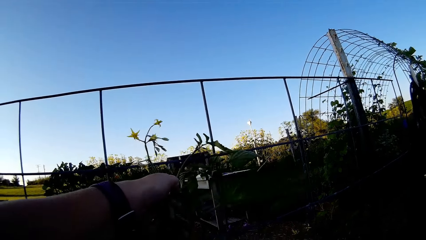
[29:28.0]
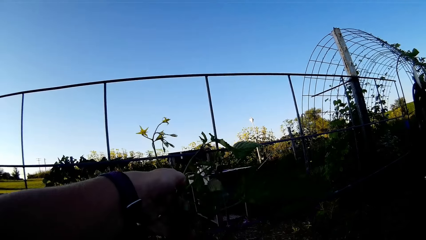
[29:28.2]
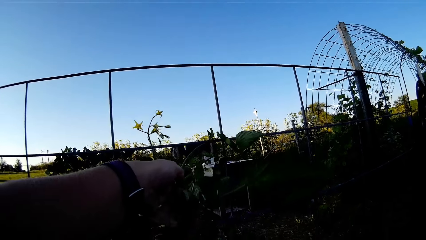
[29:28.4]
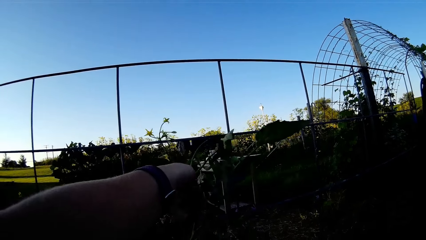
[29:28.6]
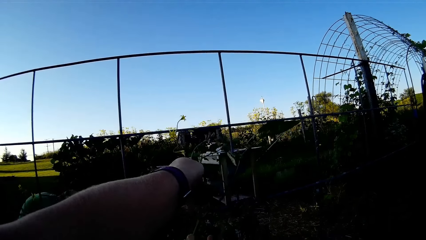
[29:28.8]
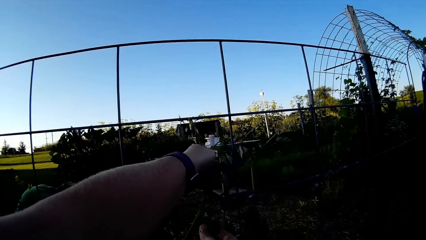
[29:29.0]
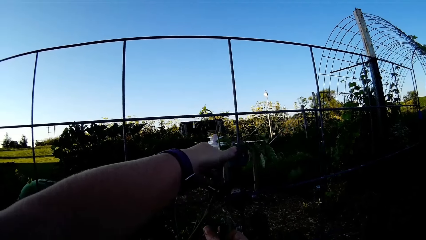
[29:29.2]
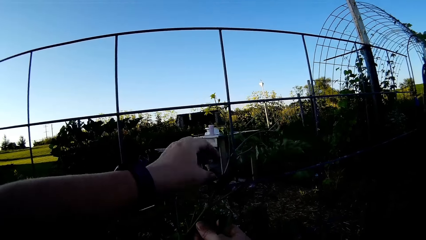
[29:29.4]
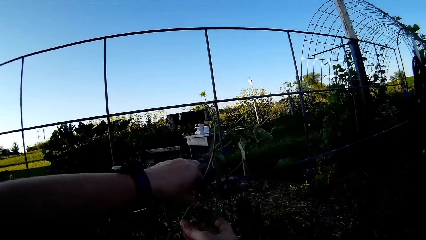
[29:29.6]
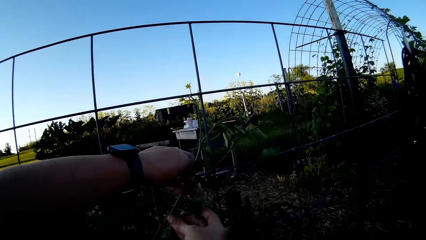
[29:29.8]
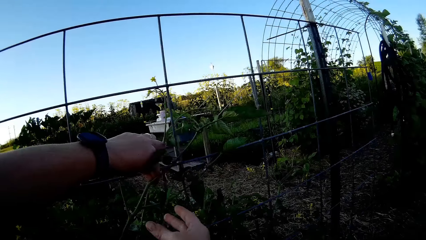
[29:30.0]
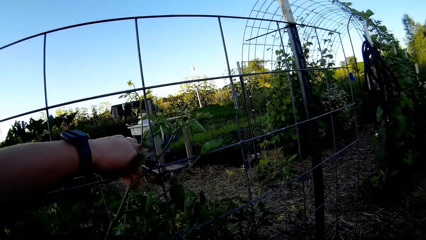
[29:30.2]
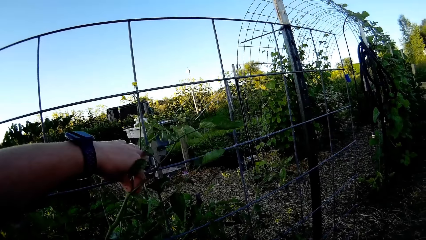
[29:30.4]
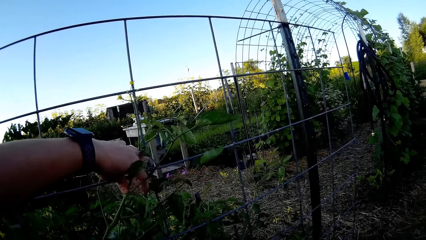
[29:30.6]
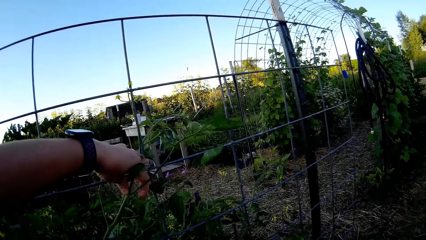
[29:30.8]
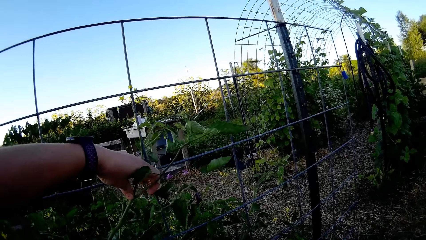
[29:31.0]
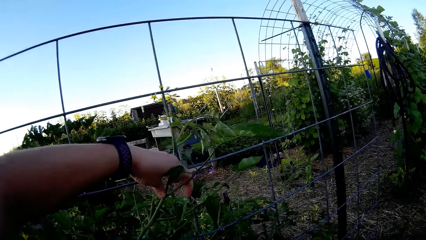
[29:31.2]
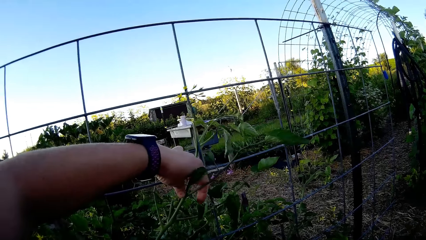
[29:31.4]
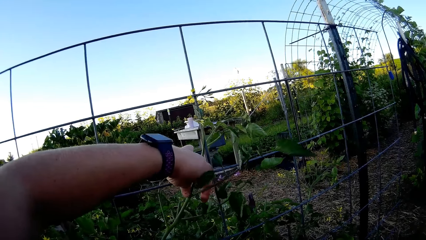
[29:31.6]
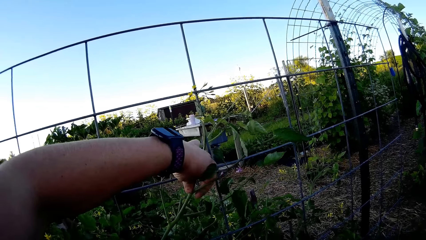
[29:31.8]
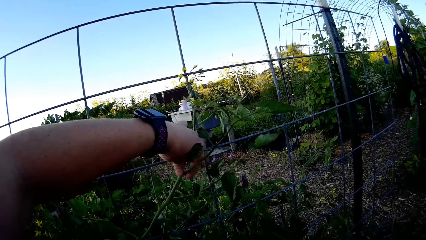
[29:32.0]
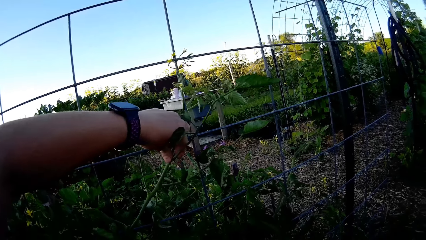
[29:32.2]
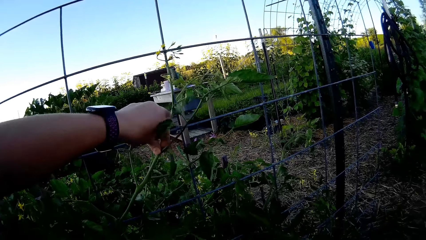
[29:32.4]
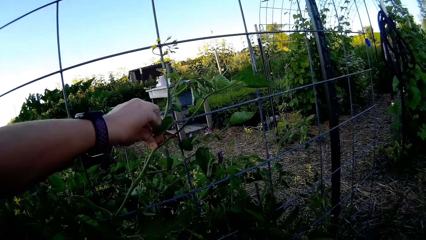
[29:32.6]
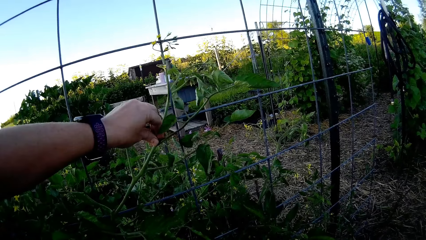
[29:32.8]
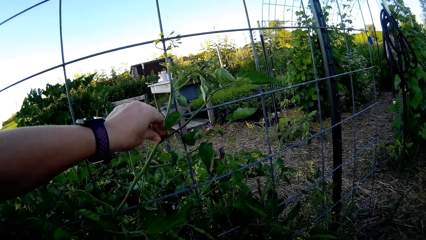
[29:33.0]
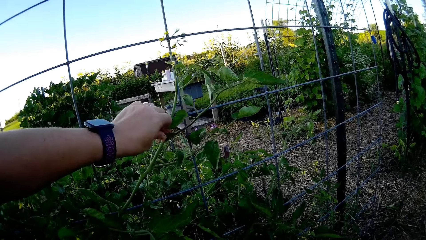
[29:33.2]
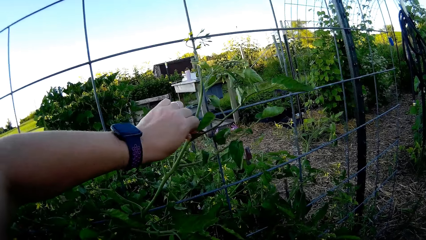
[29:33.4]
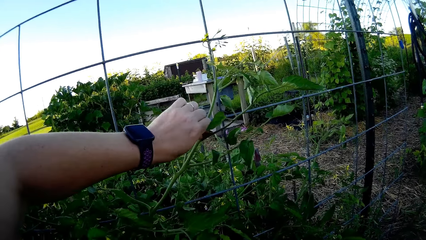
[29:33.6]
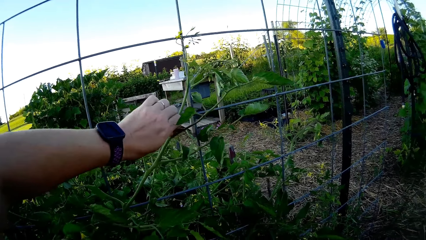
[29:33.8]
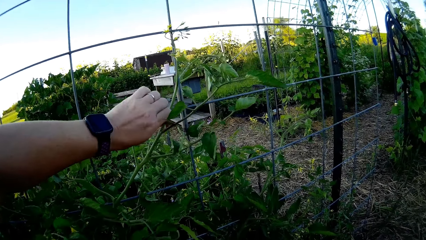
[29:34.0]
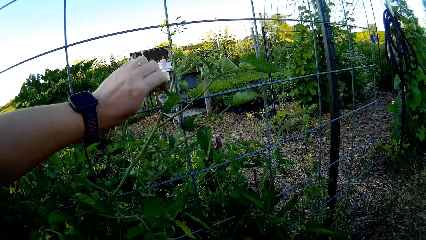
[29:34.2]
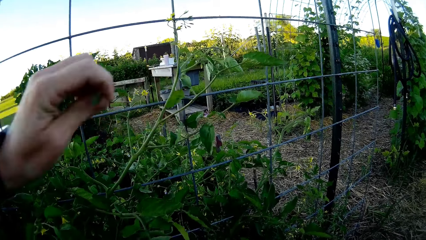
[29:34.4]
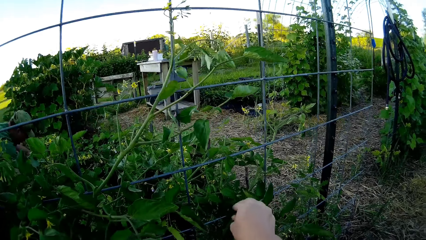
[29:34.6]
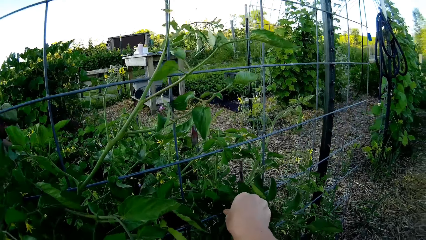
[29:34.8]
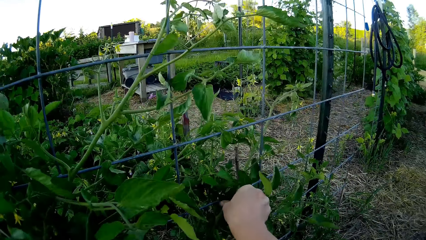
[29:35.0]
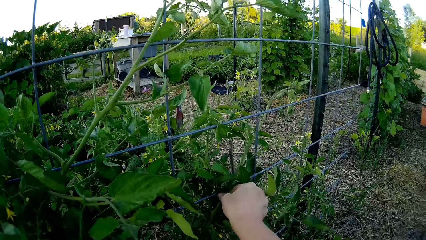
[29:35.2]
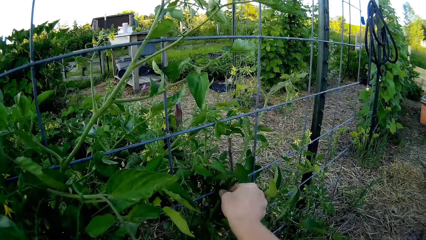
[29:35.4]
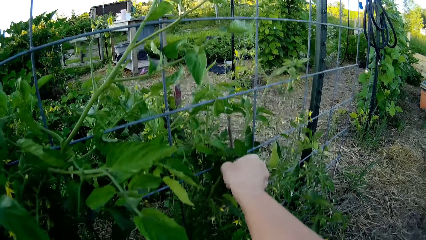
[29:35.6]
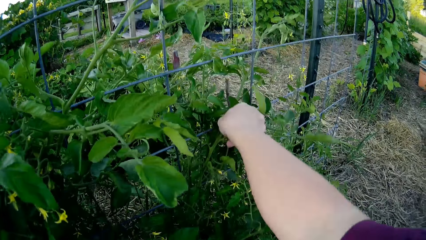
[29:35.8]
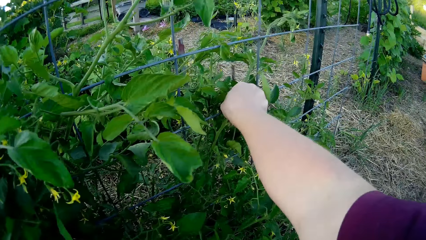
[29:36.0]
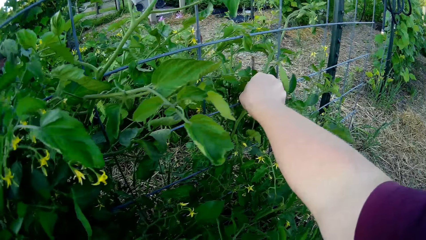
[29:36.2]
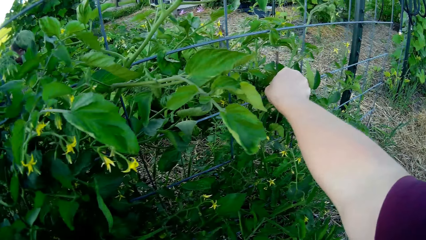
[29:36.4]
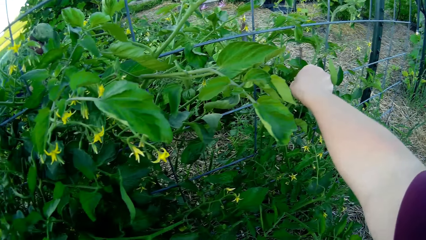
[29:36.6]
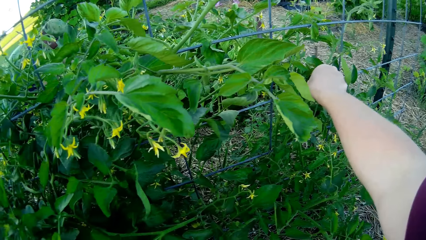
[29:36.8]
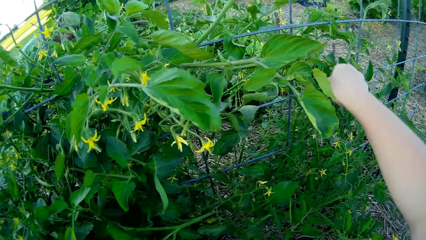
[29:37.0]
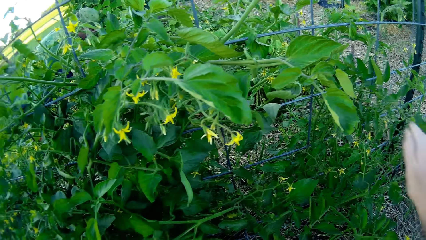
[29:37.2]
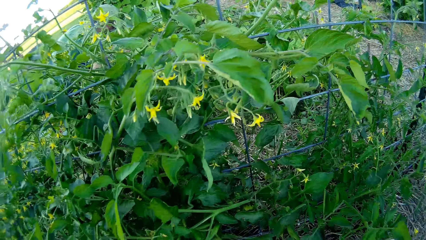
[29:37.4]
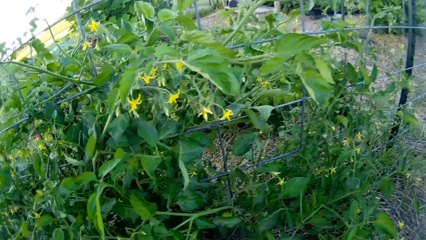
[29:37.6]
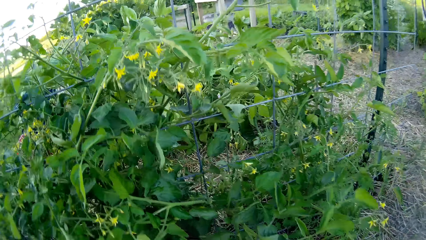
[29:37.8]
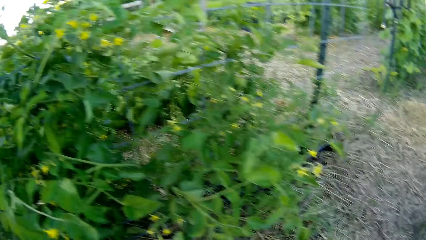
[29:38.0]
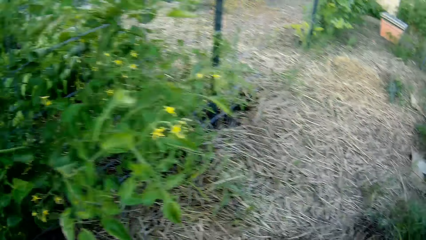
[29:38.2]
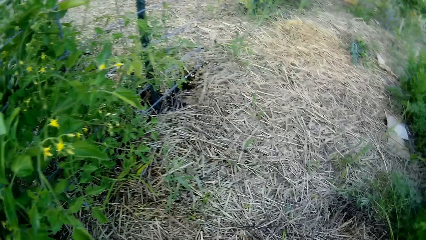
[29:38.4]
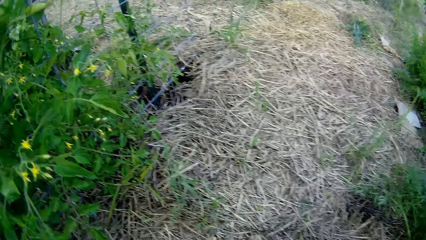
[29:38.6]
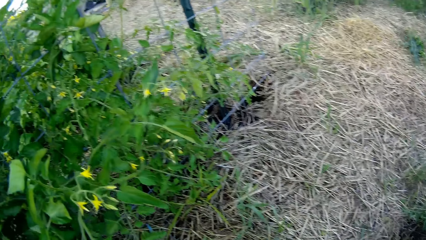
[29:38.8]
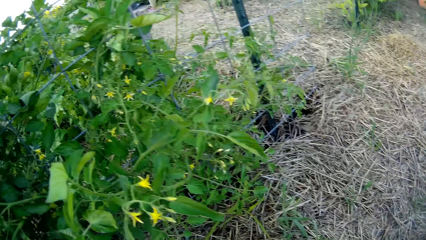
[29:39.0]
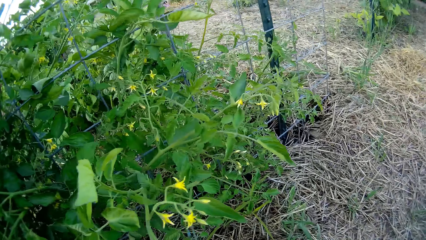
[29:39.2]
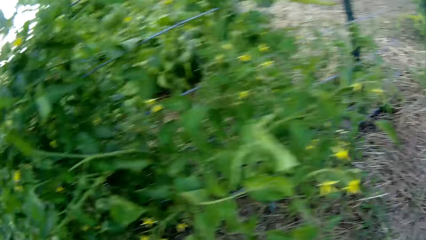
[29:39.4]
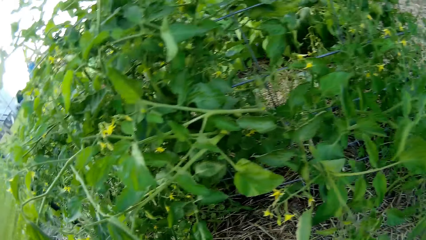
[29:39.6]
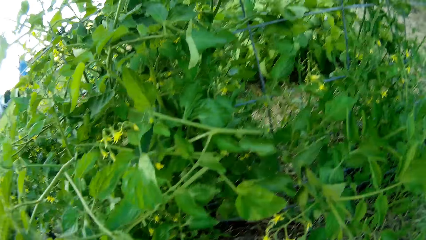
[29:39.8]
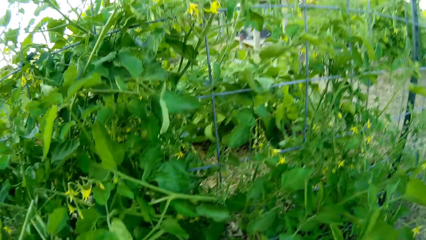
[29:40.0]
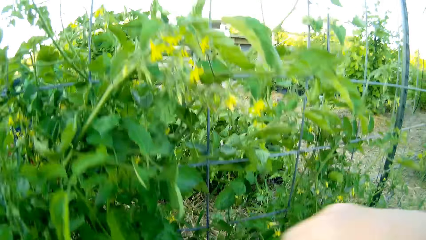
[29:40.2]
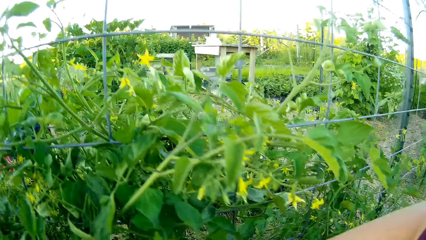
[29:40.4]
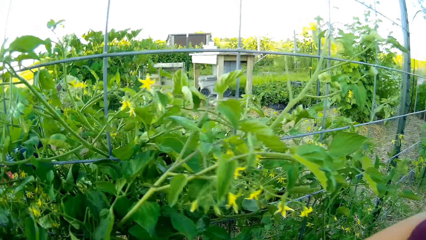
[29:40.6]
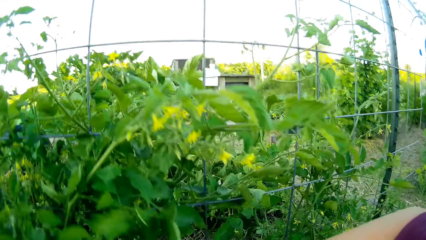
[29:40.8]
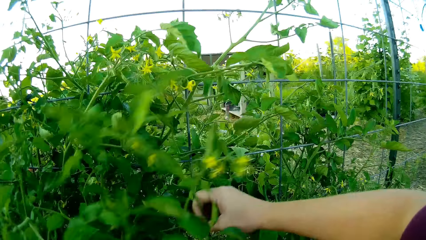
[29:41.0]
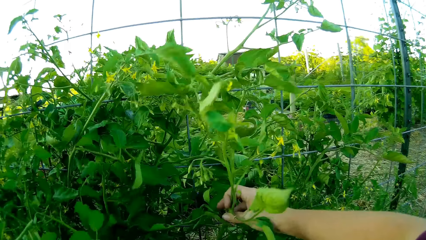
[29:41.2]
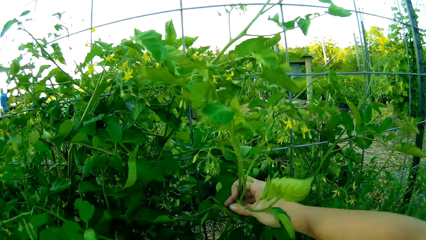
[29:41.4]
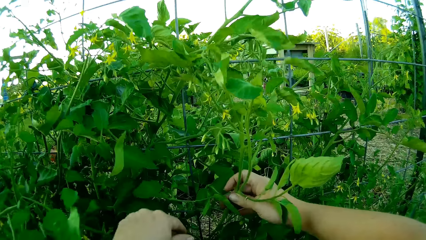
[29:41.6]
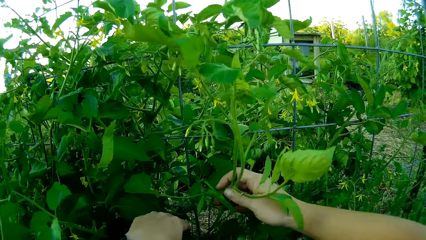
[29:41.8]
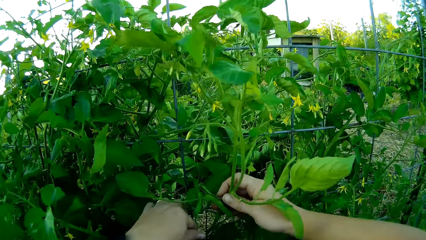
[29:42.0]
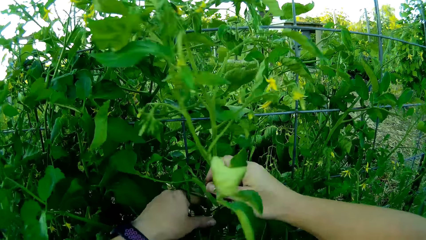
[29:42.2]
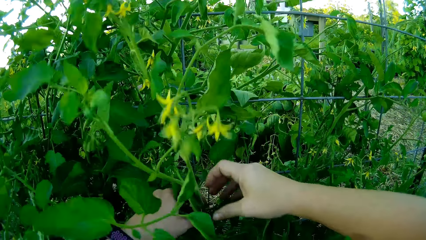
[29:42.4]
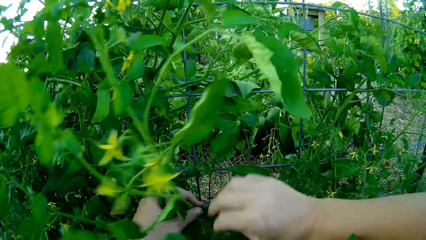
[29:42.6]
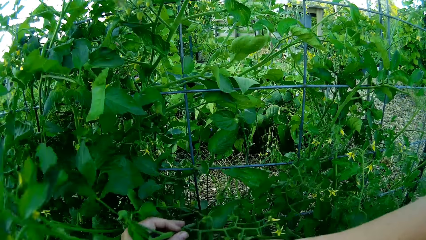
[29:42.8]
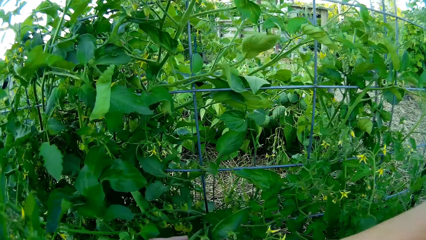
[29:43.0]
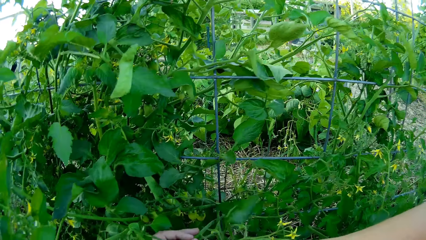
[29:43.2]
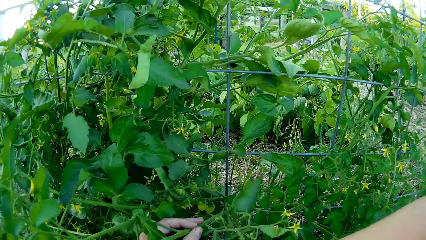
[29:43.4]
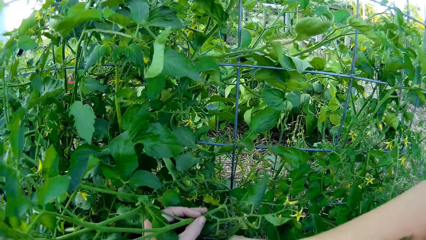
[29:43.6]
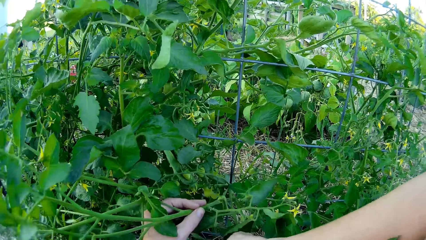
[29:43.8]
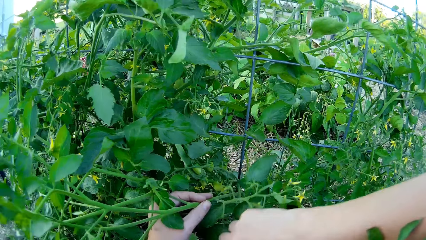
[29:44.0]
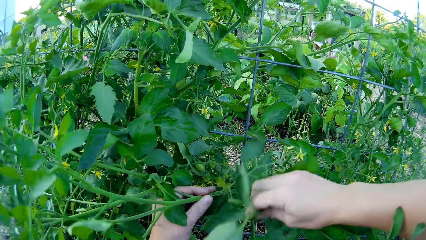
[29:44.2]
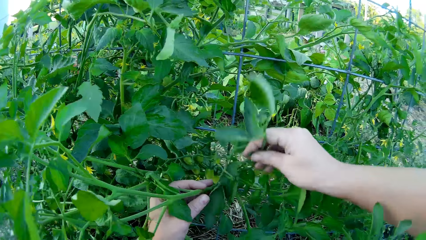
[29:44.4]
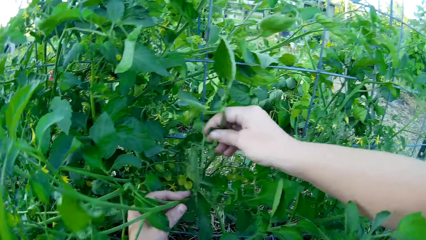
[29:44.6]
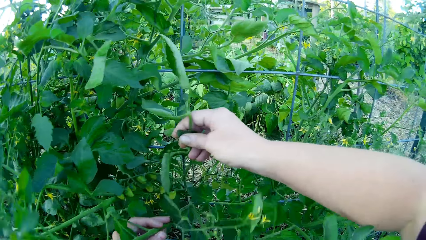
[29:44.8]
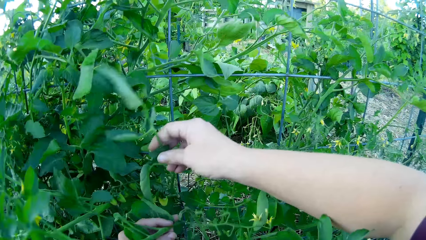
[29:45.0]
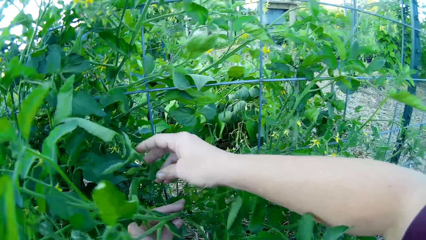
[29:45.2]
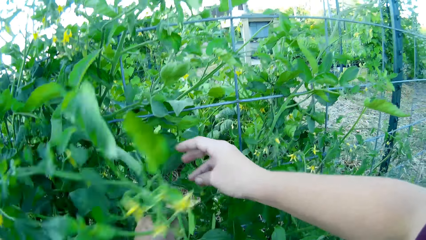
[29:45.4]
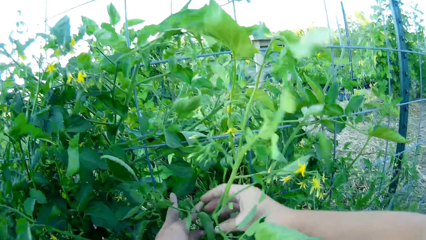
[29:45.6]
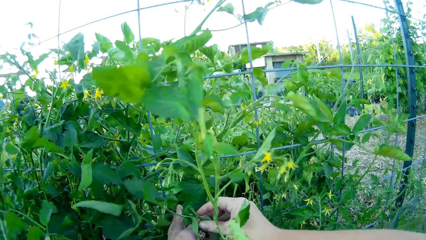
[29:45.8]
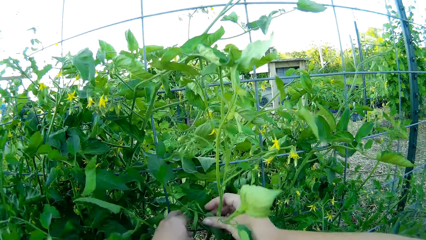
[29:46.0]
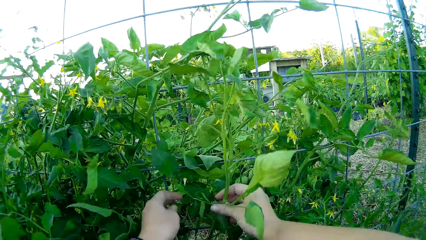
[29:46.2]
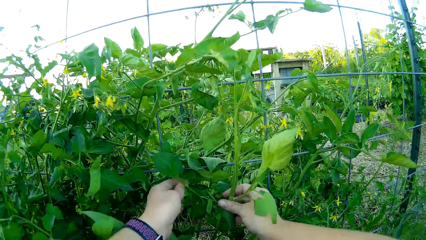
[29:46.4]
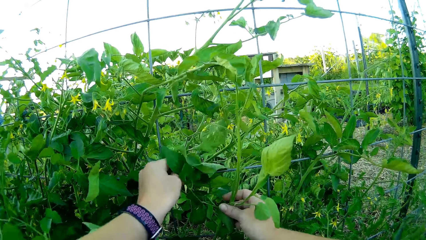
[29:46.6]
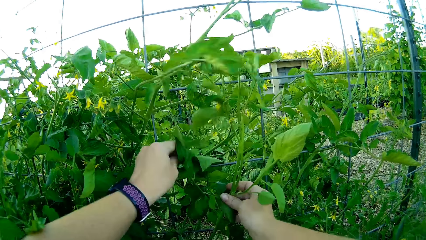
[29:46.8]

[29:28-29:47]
The camera wearer rotates a plant round the mesh. They walk around the farm. They touch the plants.
